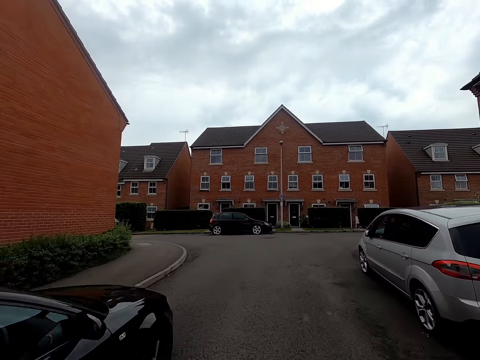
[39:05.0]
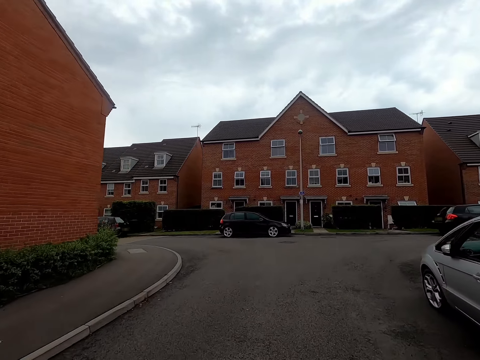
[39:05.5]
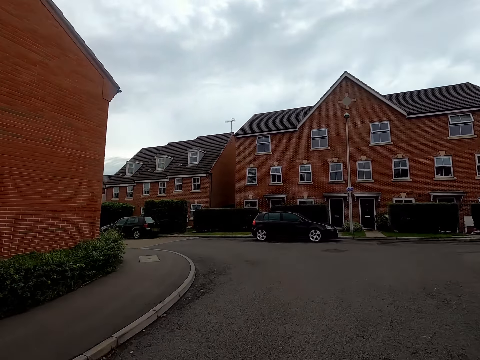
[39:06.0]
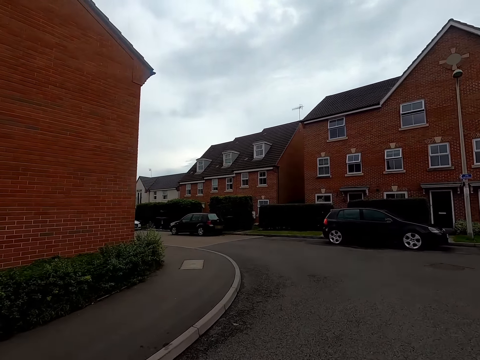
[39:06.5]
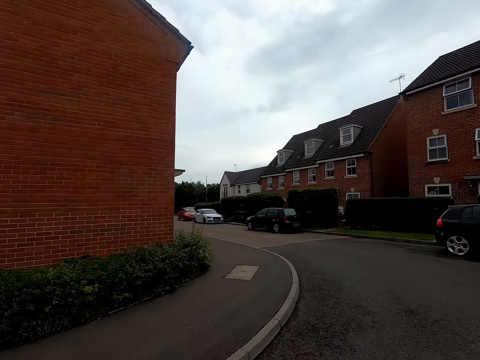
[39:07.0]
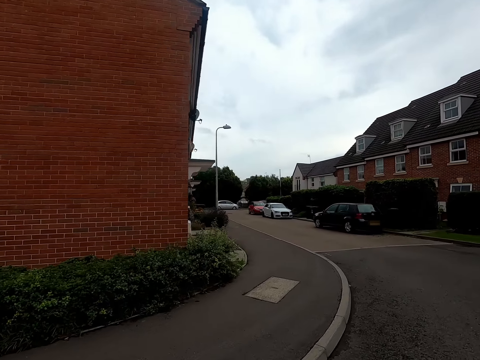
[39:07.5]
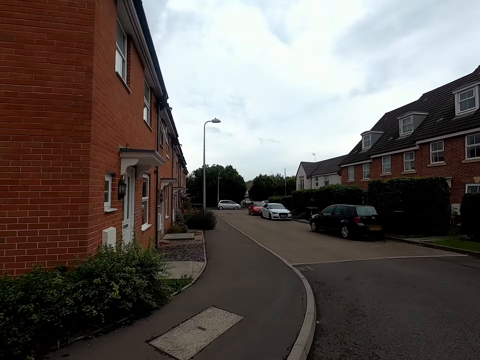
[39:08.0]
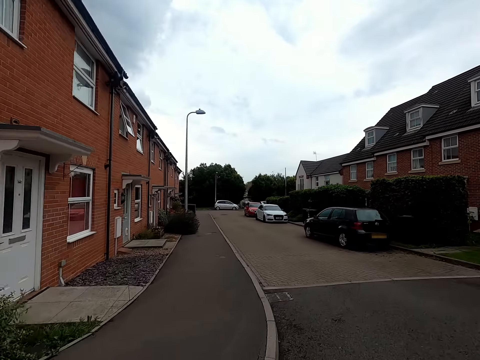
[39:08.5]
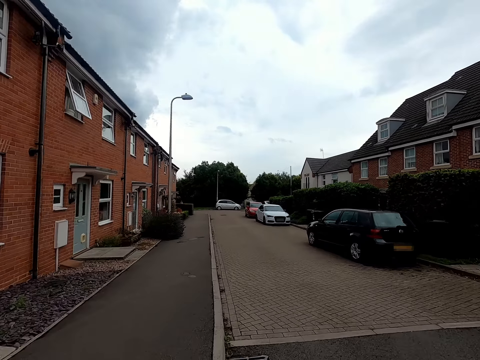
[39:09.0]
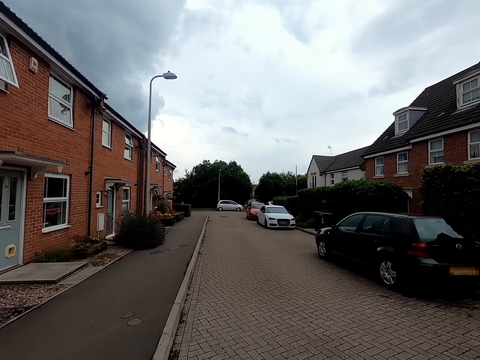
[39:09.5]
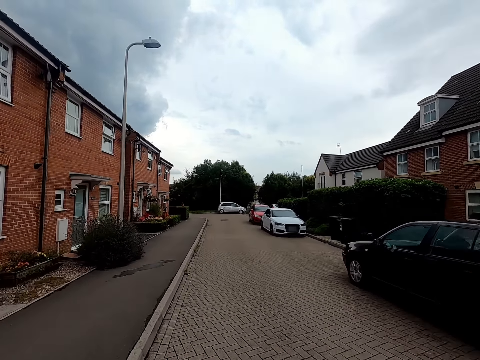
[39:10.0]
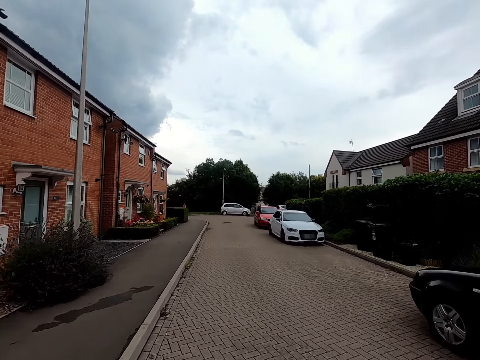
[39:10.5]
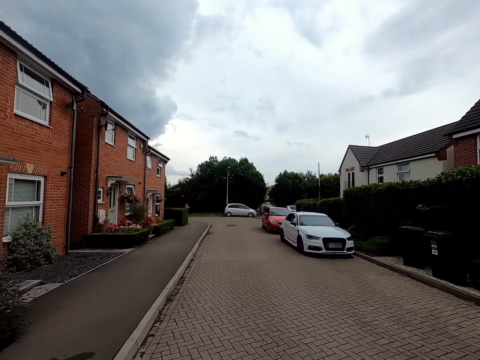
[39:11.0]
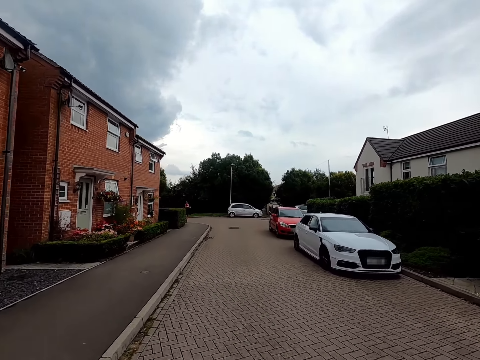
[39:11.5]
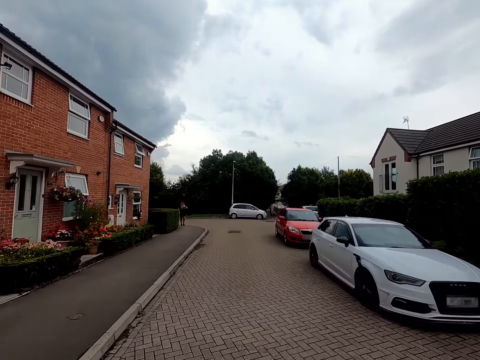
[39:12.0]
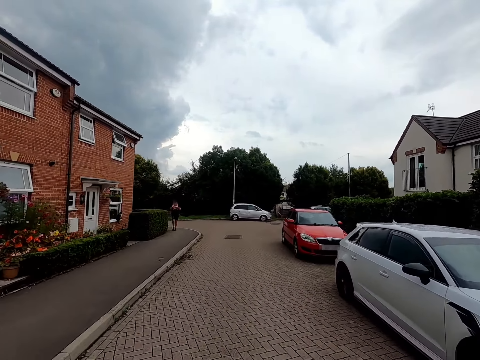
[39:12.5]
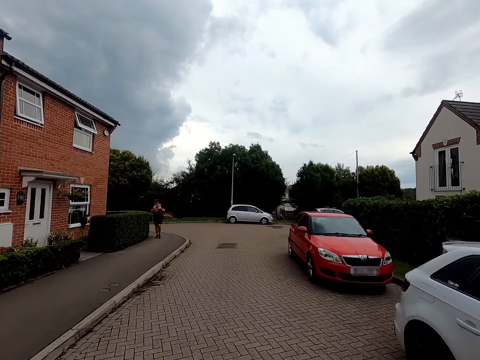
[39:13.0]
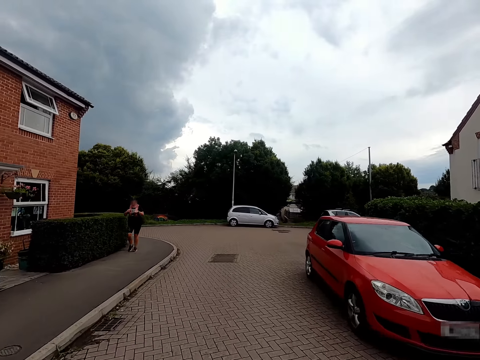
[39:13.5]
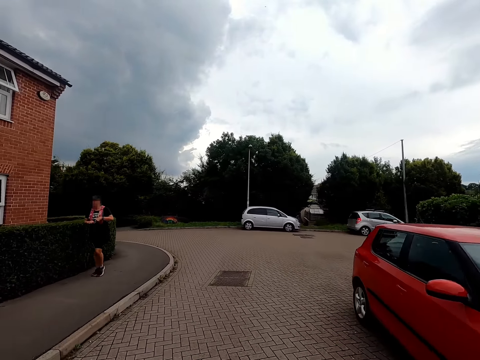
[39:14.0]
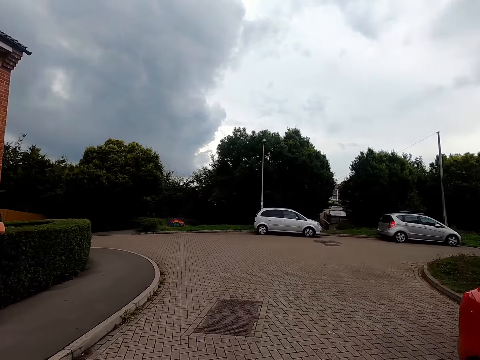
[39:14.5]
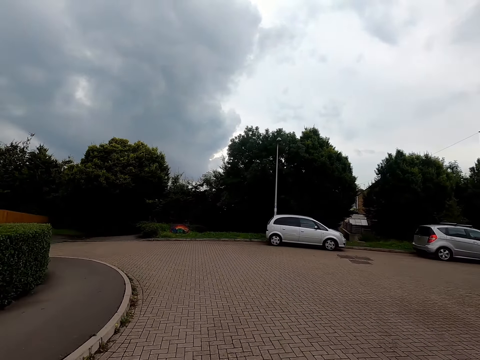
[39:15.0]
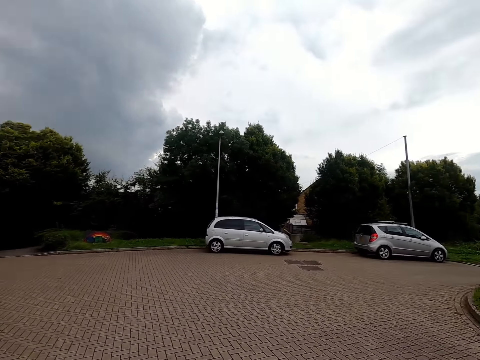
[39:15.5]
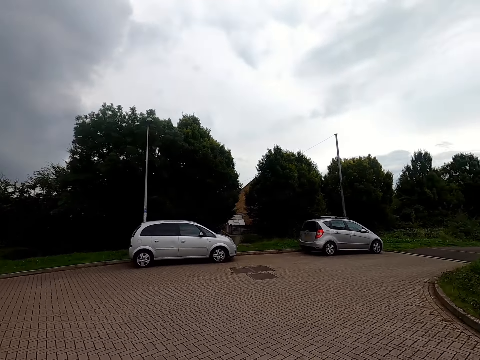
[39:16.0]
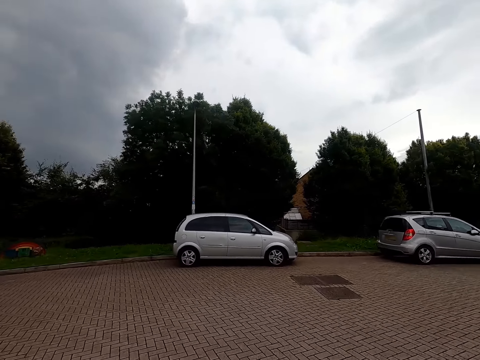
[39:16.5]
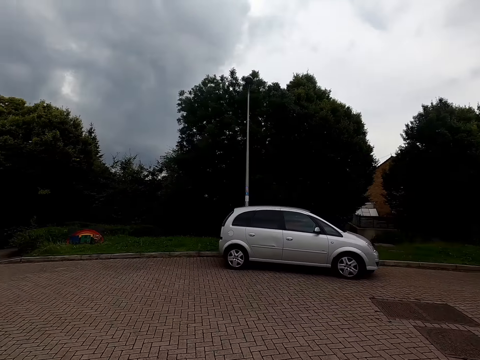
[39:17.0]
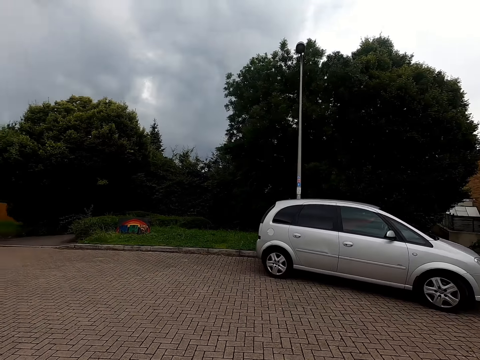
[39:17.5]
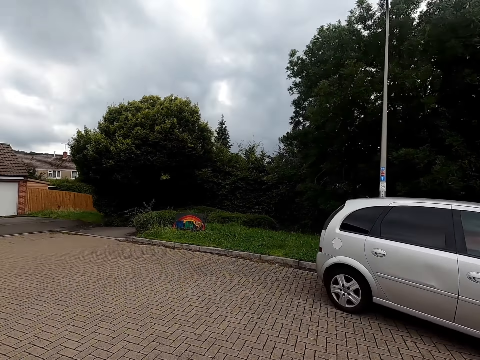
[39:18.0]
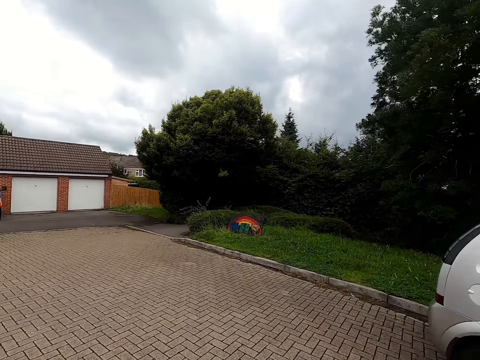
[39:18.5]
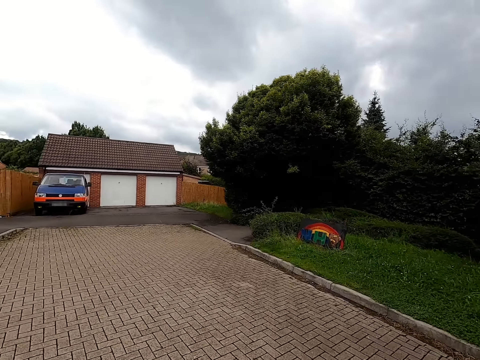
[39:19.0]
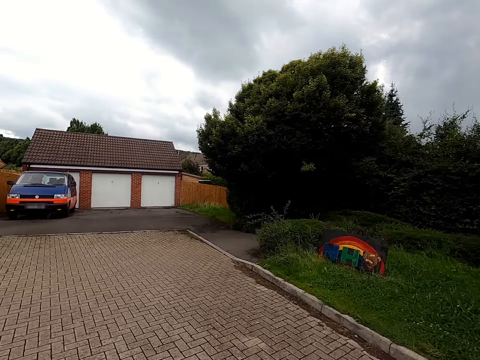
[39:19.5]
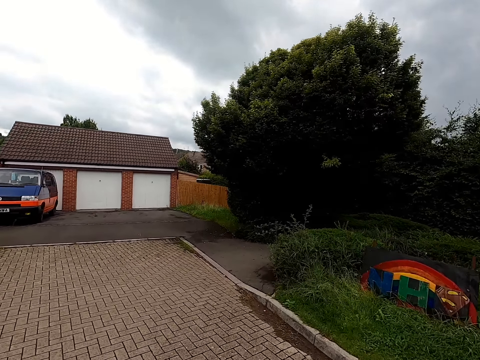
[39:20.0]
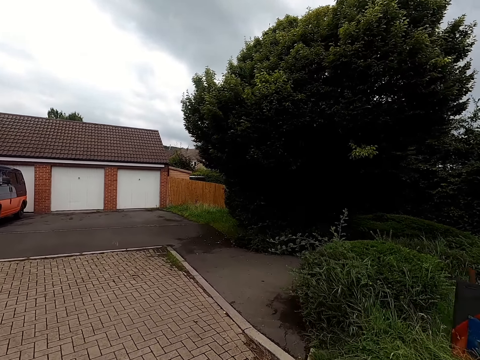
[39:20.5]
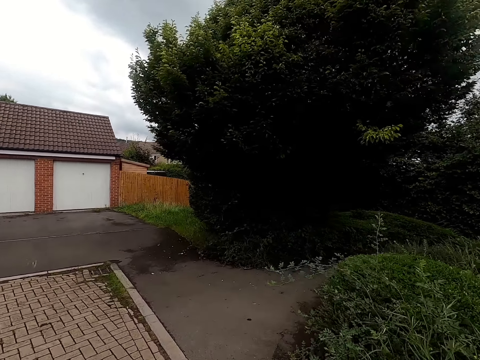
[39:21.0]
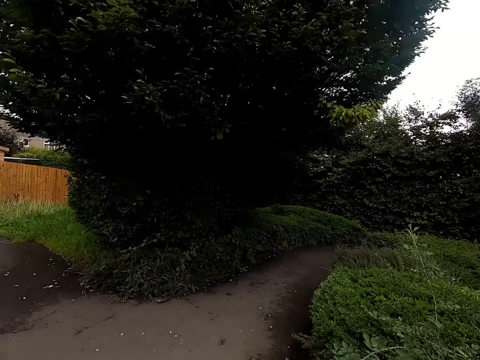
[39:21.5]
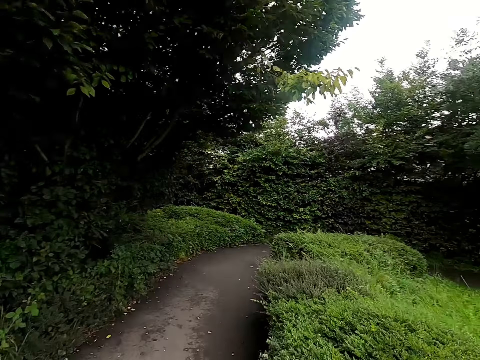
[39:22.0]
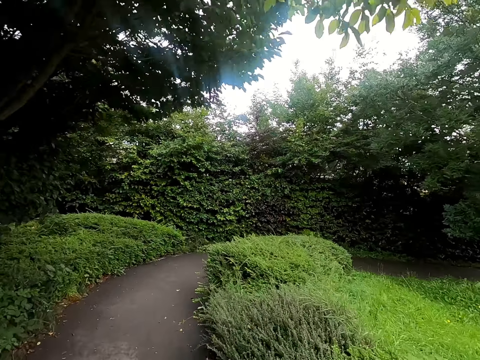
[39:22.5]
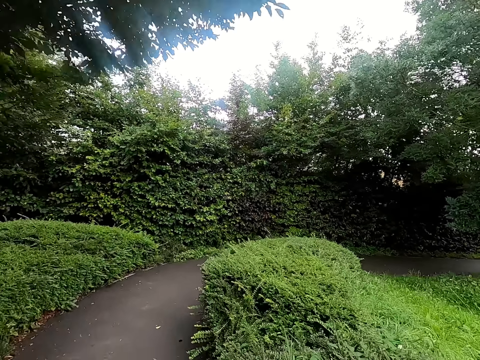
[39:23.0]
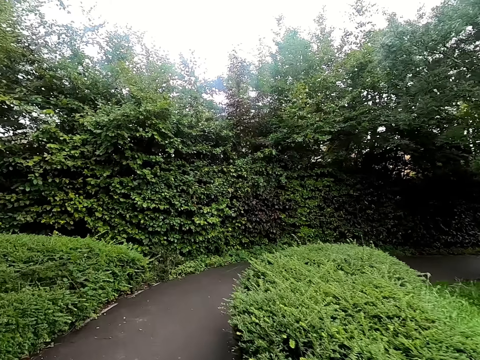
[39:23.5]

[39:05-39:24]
The camera wearer turns left while riding. A woman walks past the camera wearer. The camera wearer turns left while riding. They talk to the woman while riding.

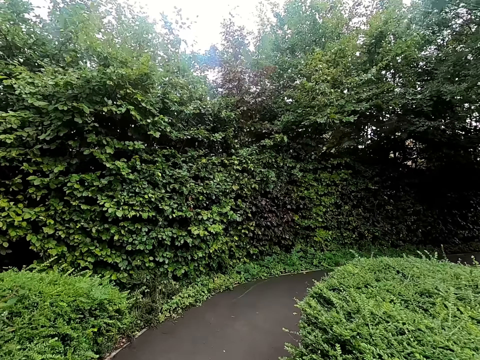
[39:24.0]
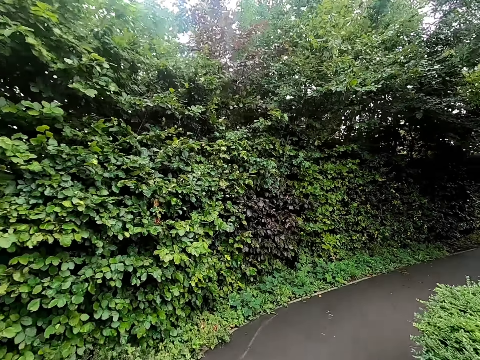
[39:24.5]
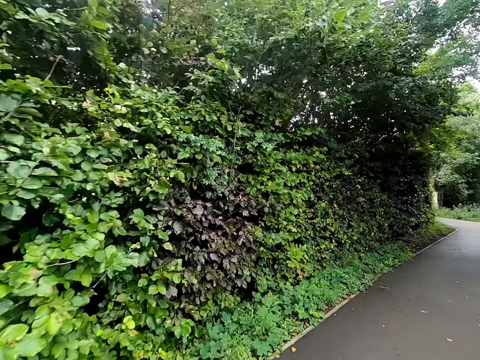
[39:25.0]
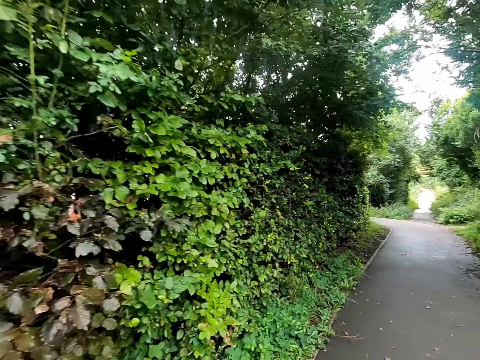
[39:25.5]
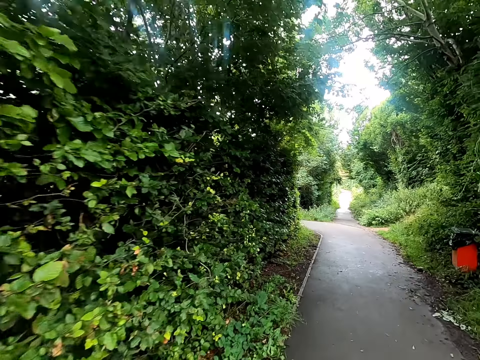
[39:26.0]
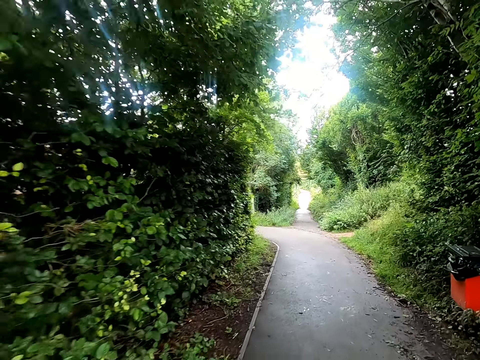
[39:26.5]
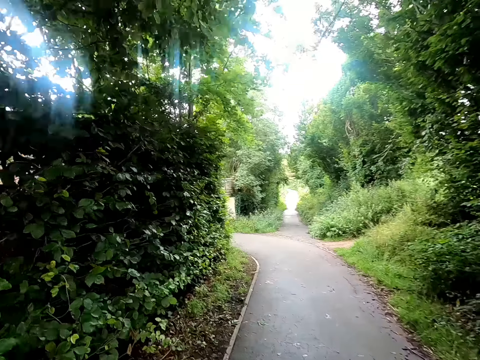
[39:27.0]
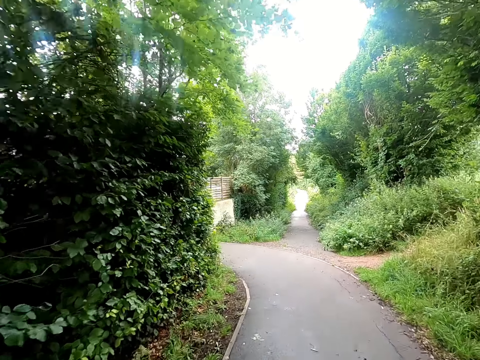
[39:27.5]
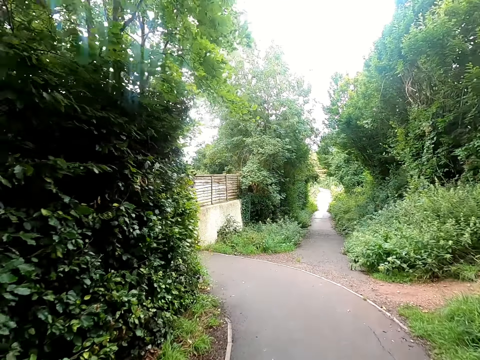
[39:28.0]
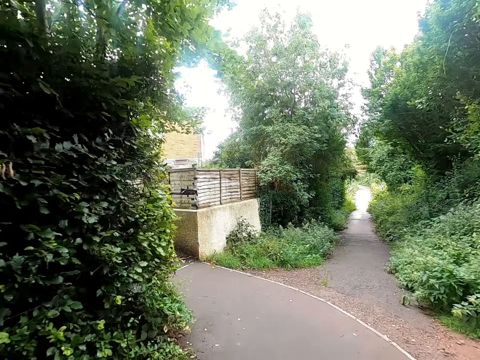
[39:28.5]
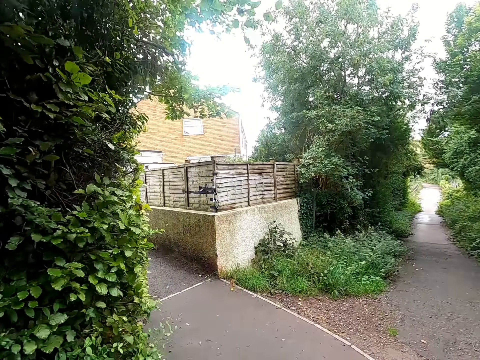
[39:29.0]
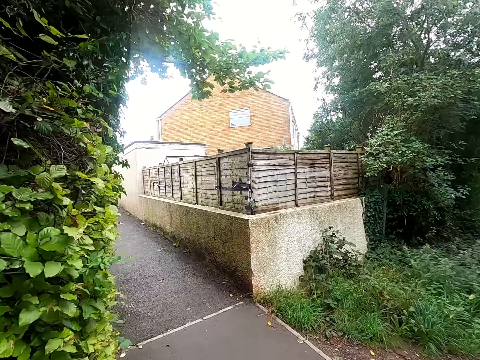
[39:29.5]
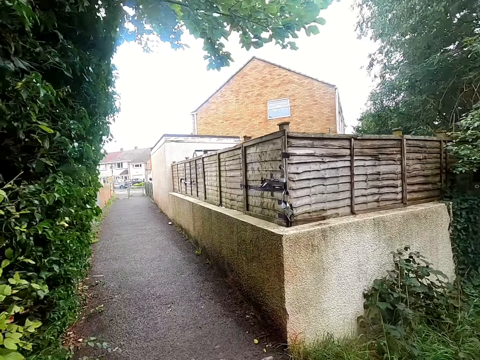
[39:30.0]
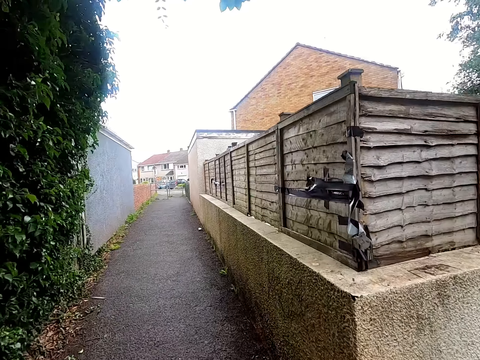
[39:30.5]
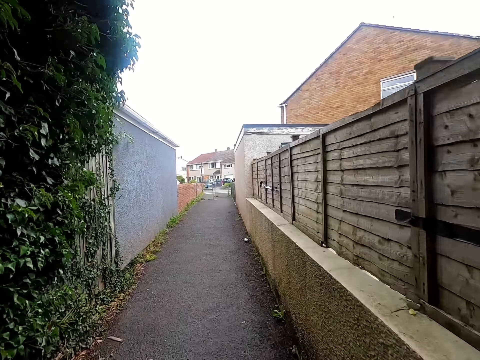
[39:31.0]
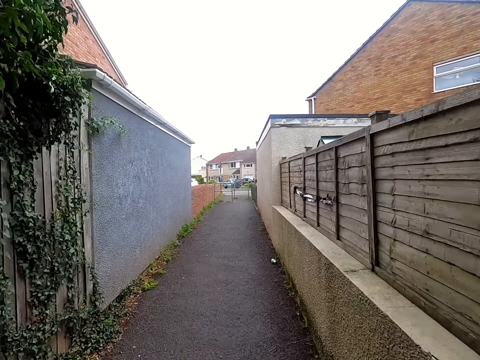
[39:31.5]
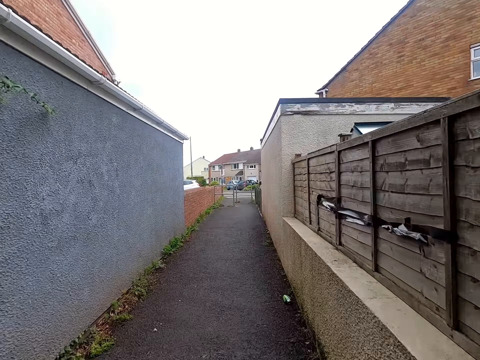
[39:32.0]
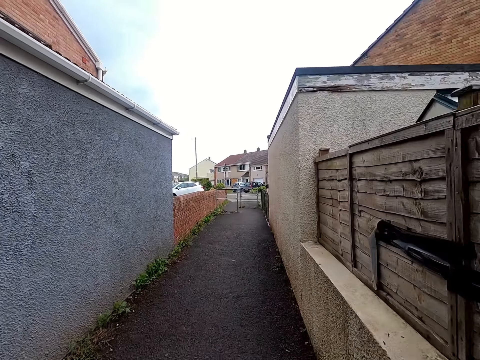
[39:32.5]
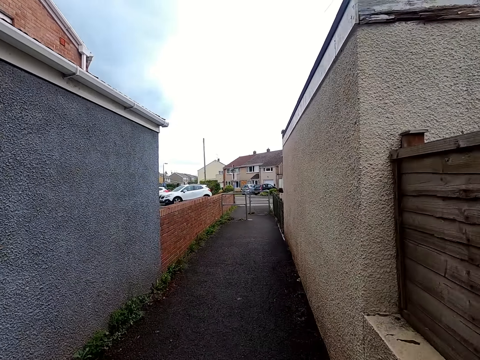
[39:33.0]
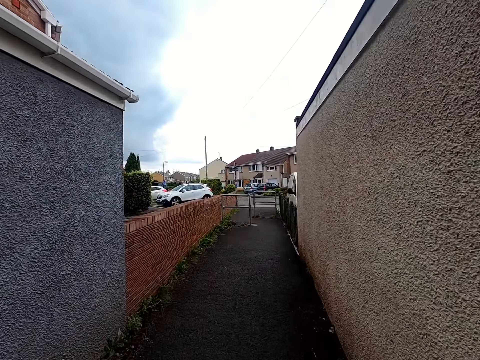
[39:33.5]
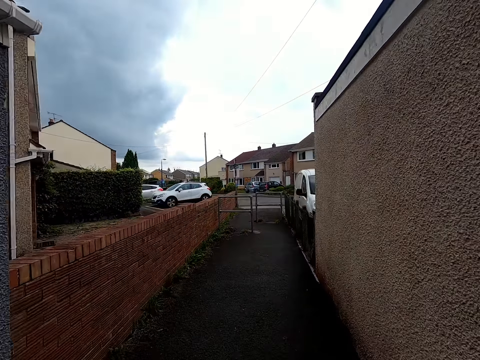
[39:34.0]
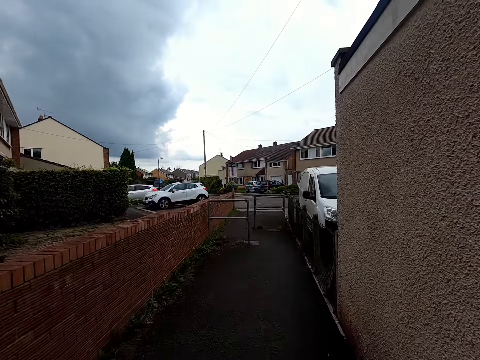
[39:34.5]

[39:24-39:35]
The camera wearer turns left while riding.
